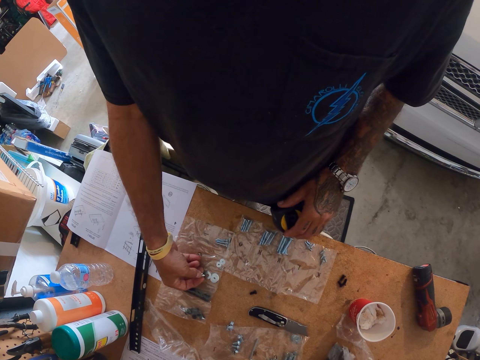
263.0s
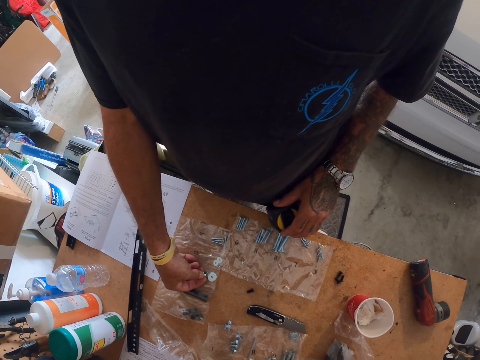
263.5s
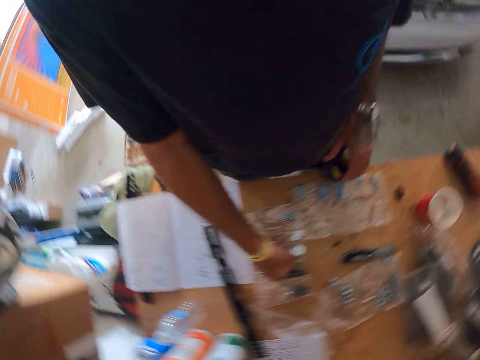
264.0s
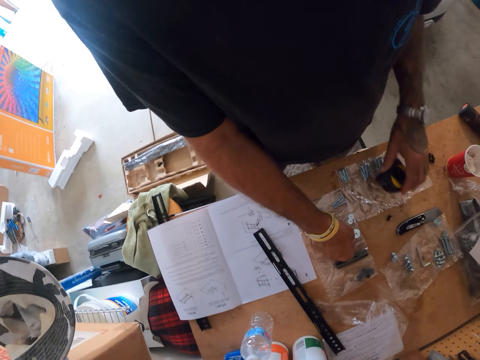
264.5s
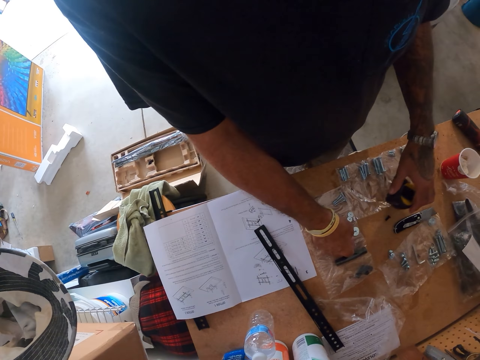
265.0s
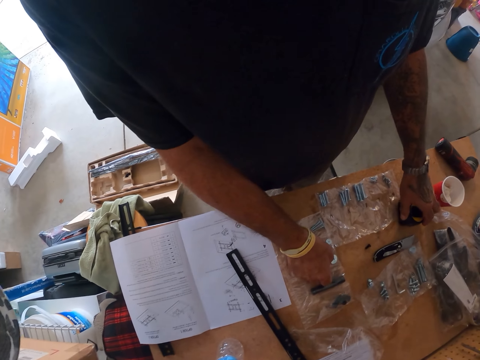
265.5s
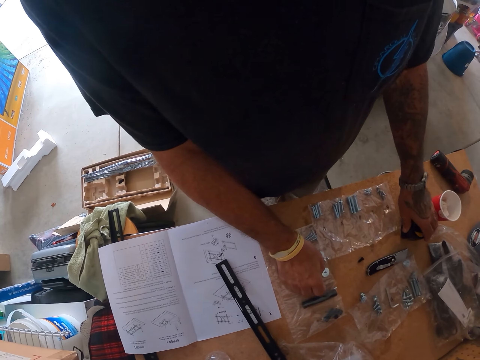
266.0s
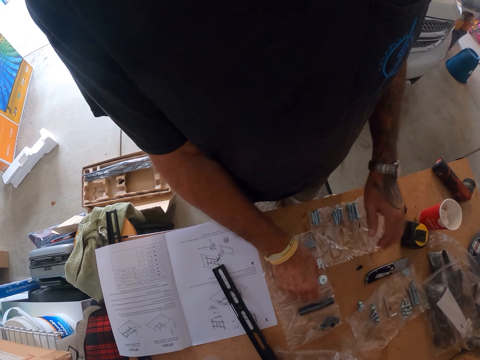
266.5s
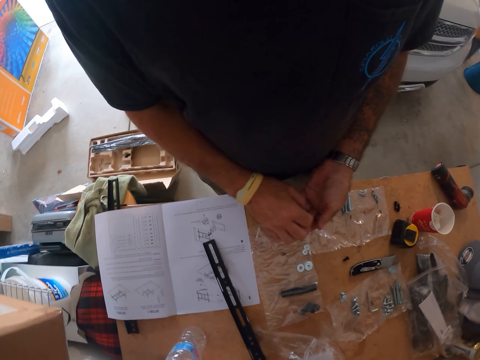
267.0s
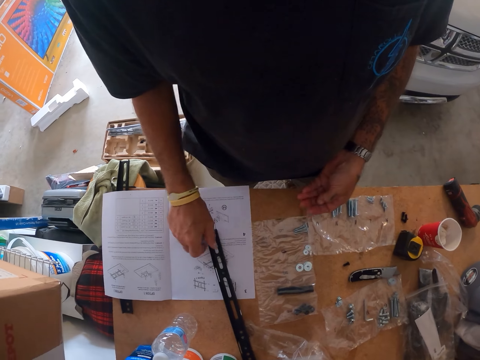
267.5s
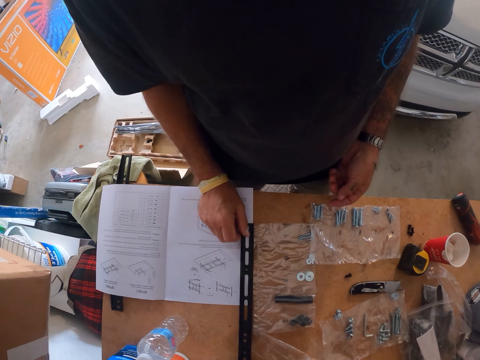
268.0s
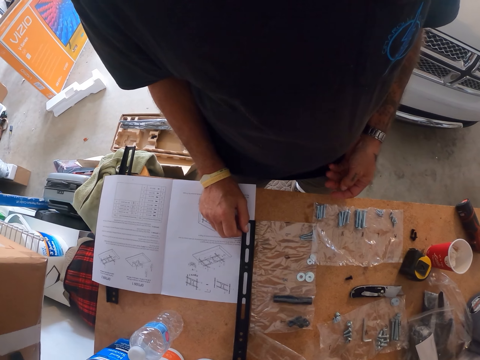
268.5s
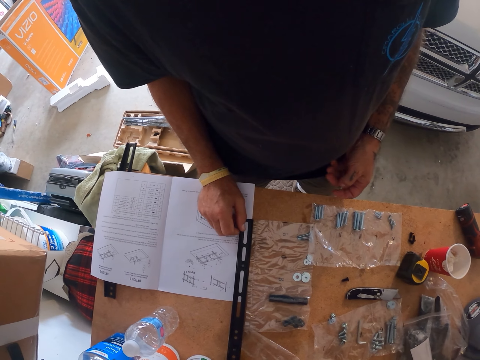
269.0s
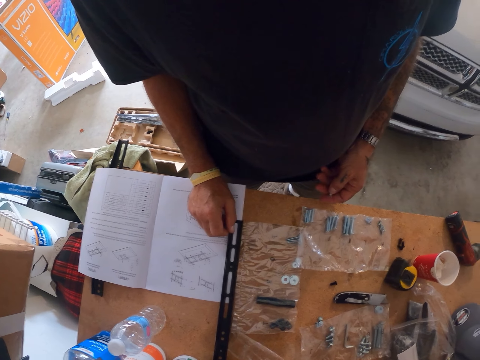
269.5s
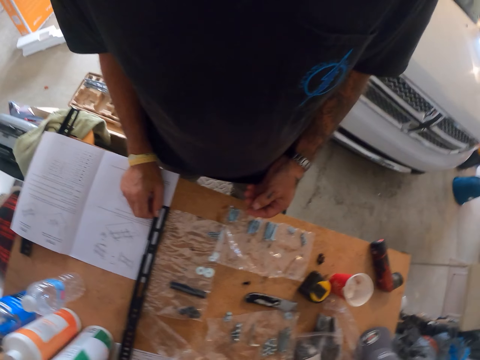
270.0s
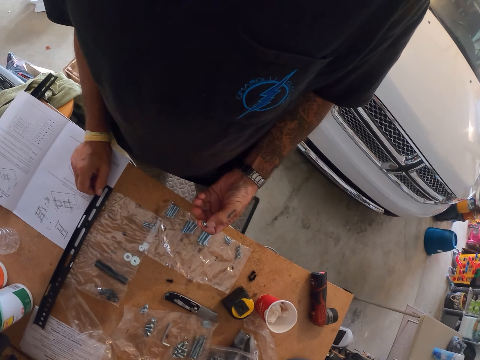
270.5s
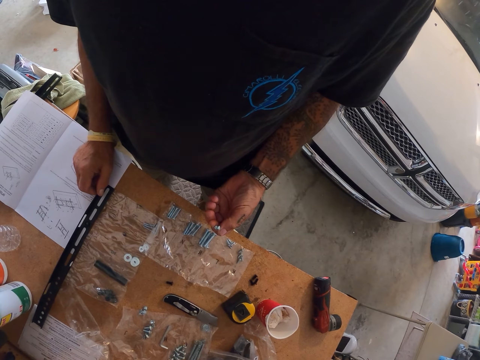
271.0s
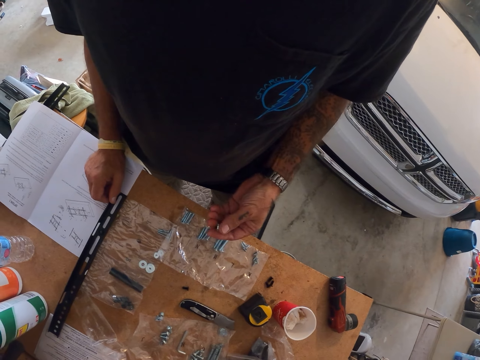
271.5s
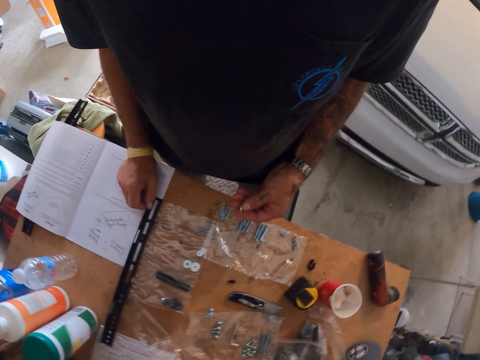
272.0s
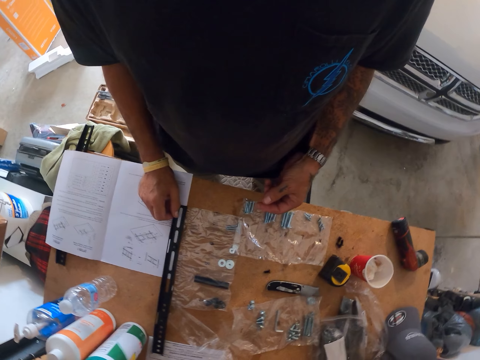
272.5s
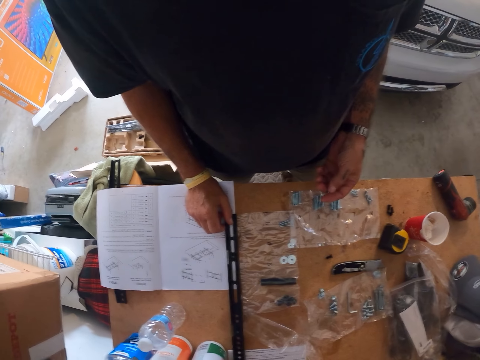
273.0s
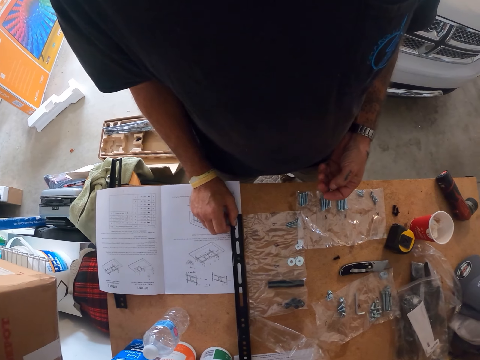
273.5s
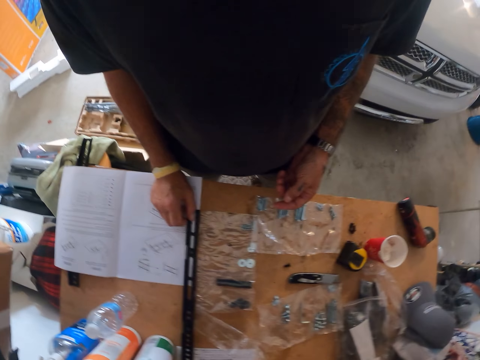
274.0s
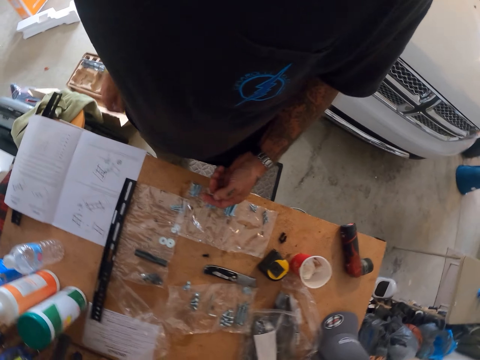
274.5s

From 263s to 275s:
The camera wearer touches the paper. They touch the screw on the table. They pick the nuts.

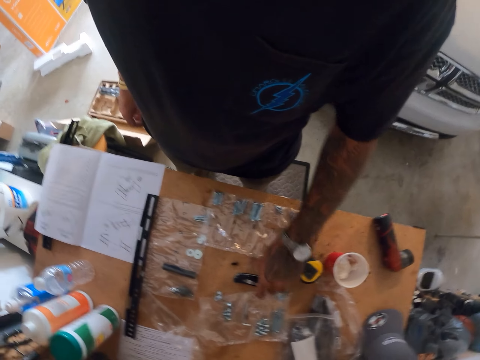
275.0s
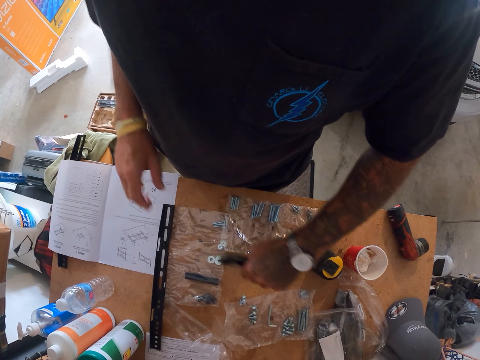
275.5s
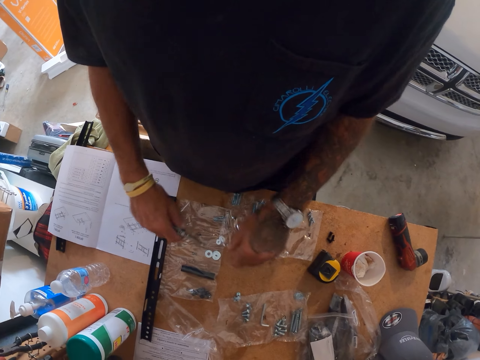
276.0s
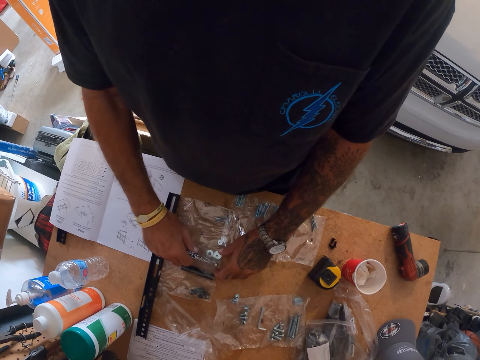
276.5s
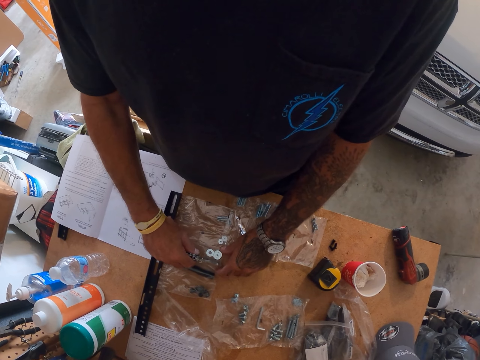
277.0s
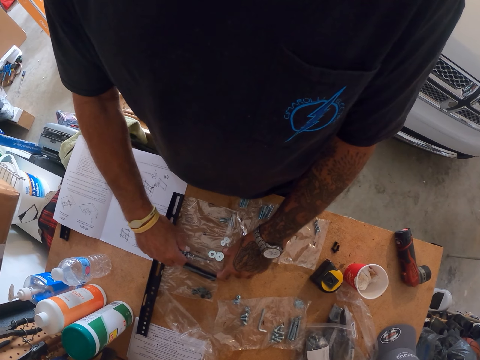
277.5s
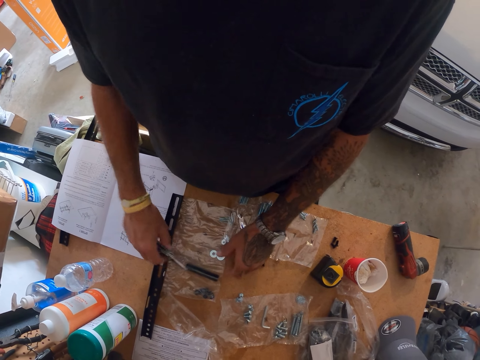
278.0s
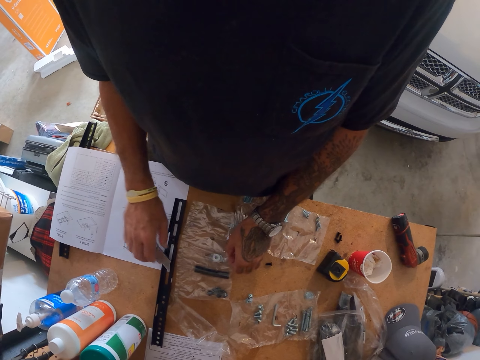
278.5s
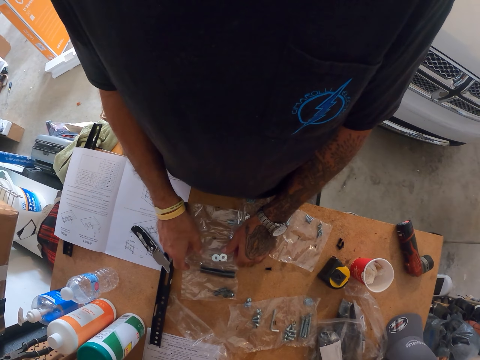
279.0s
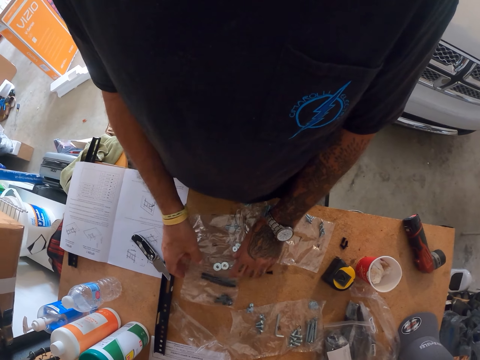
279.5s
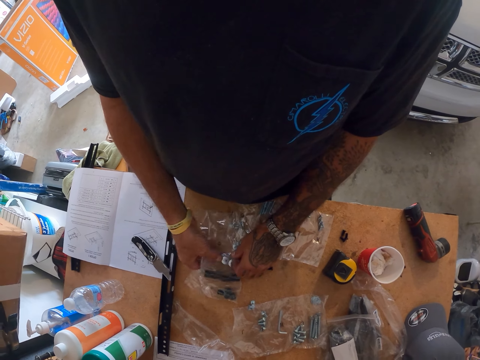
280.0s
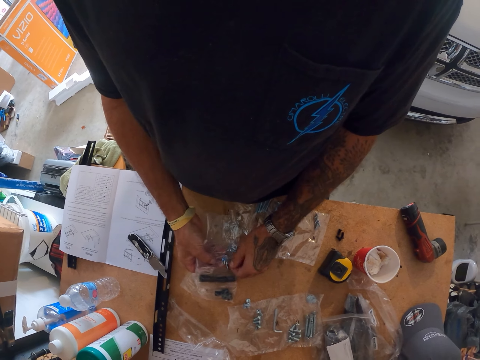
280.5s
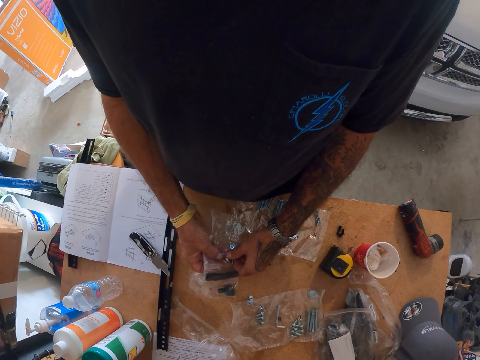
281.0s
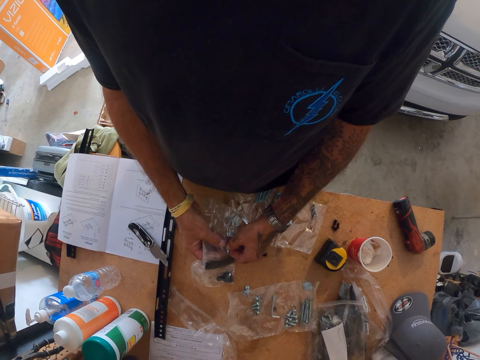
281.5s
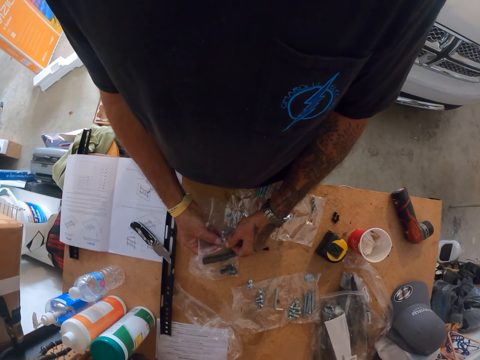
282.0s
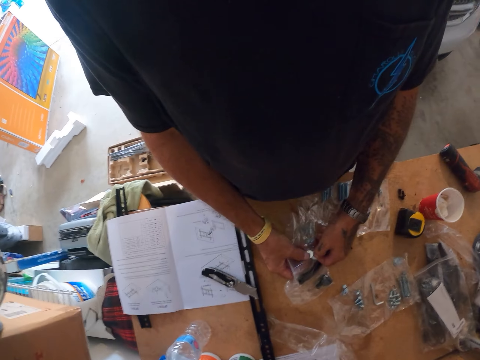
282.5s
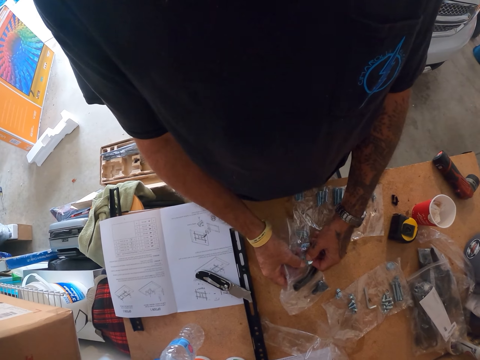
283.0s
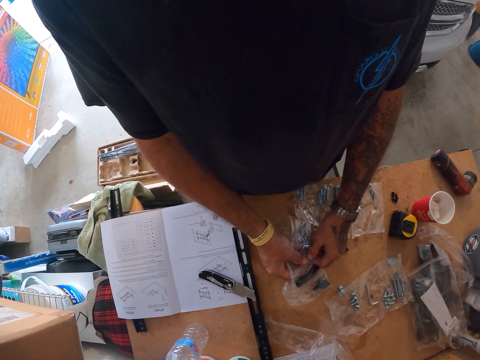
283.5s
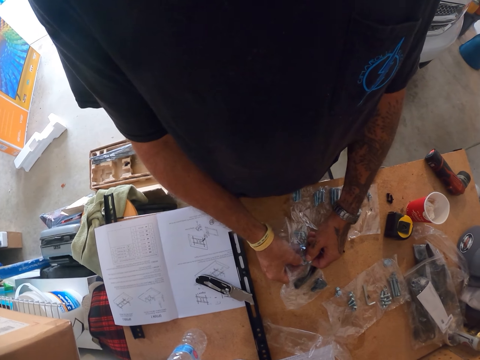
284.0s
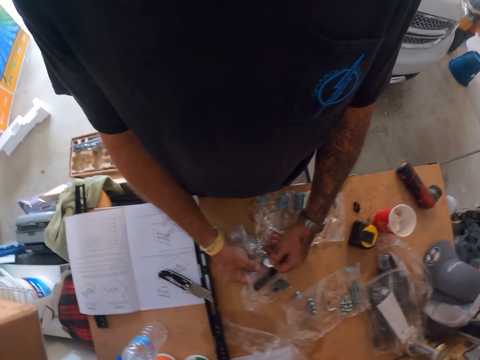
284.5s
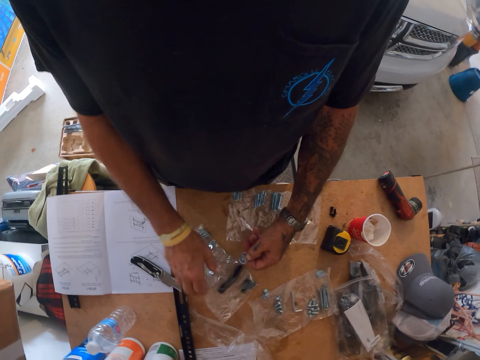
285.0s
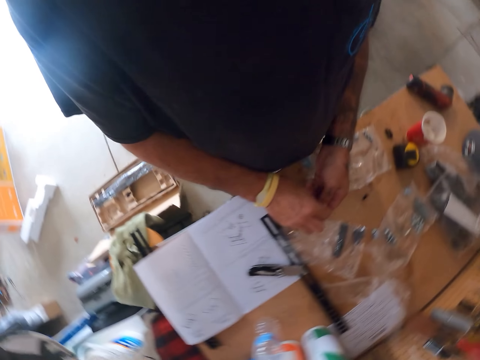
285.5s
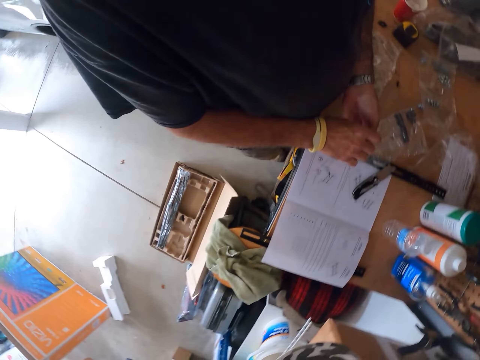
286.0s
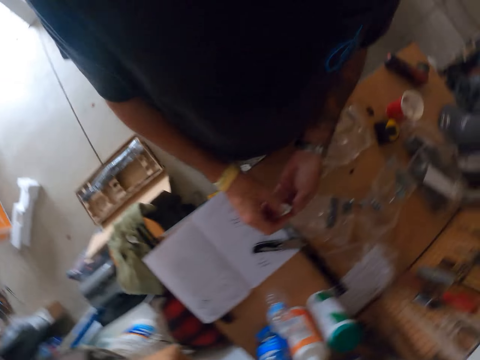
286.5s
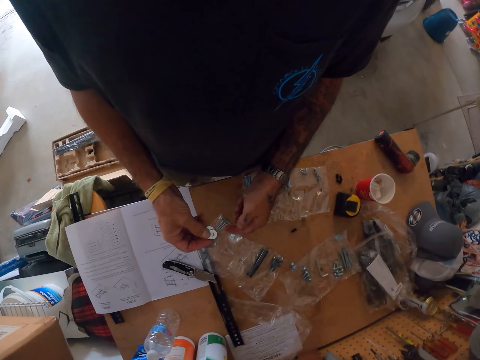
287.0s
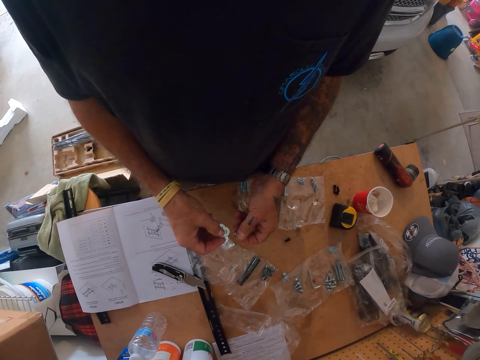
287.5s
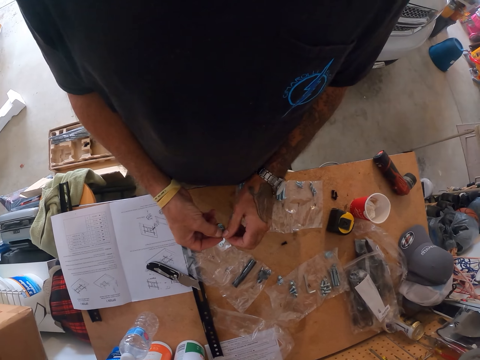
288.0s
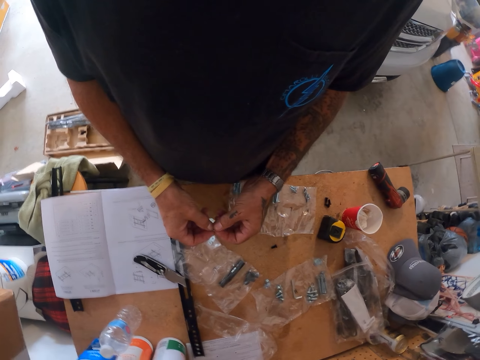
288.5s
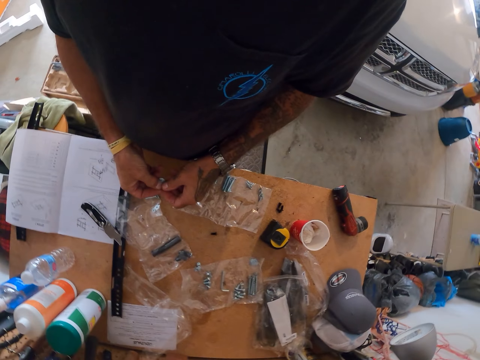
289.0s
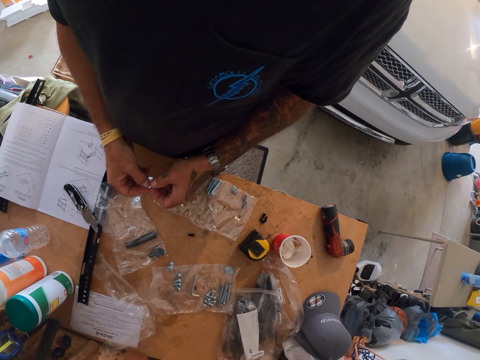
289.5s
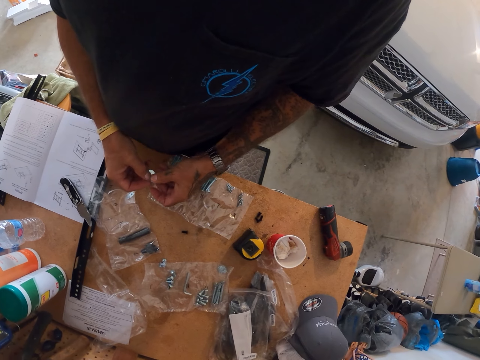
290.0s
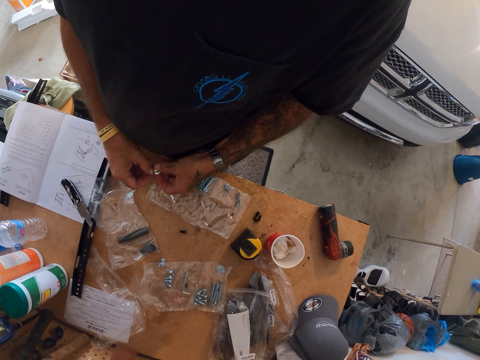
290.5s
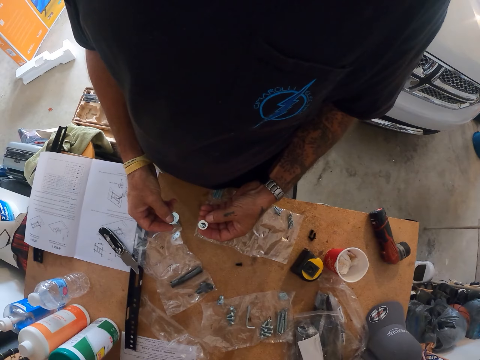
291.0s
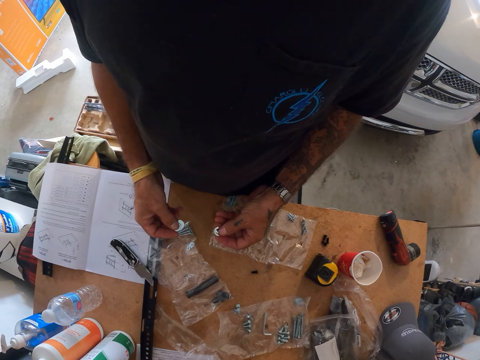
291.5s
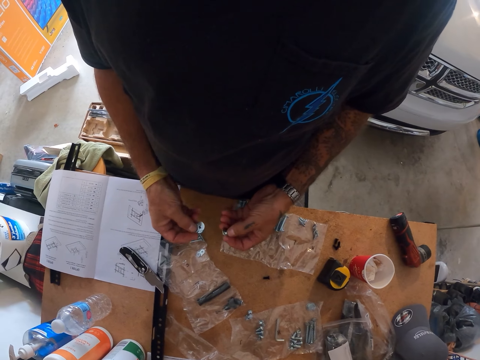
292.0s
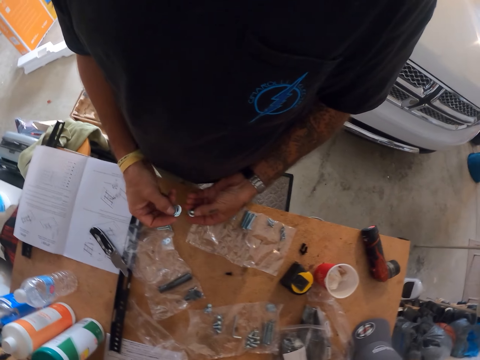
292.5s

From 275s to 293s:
The camera wearer picks a cutter from the table. They cut a piece of paper. They pick the screws from the paper. They remove the nuts. They handle the nuts.
